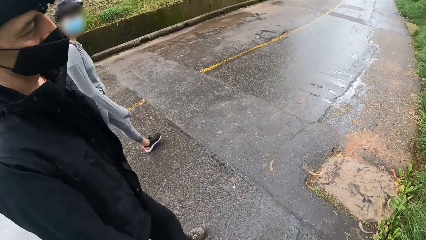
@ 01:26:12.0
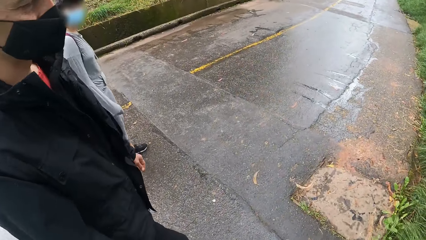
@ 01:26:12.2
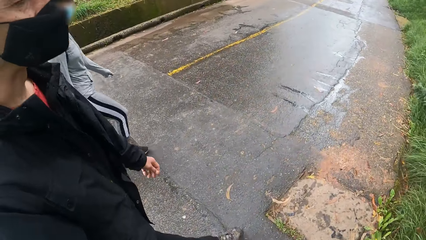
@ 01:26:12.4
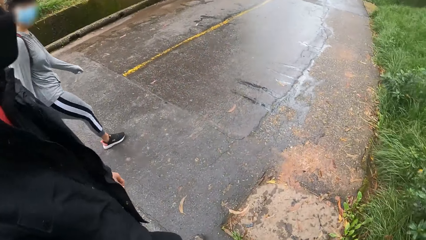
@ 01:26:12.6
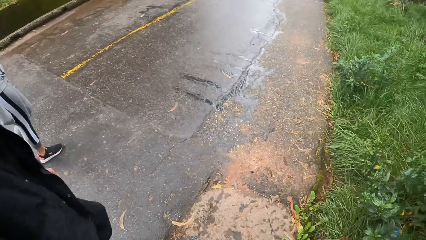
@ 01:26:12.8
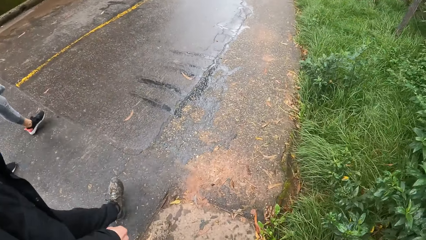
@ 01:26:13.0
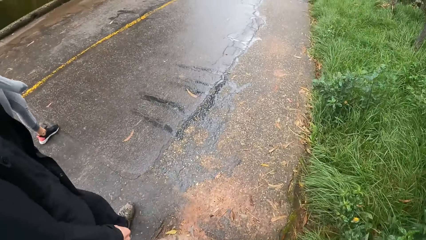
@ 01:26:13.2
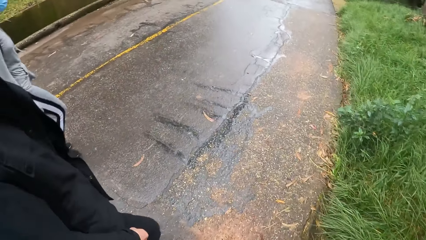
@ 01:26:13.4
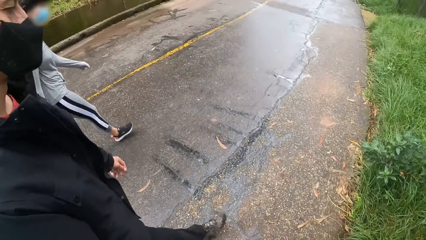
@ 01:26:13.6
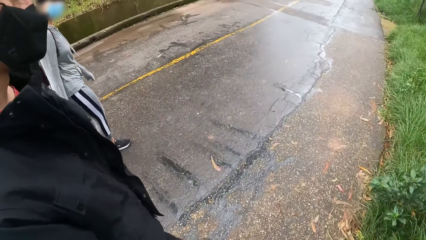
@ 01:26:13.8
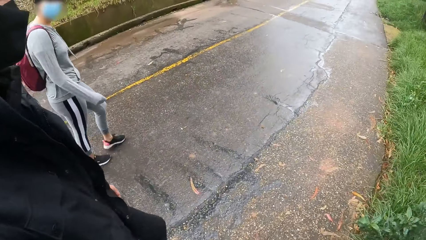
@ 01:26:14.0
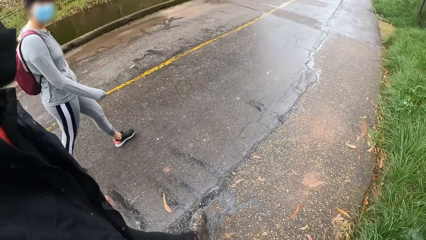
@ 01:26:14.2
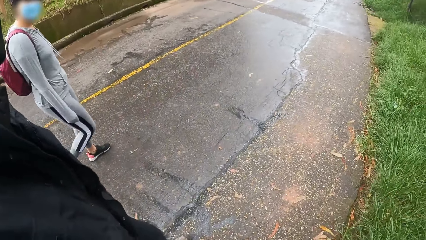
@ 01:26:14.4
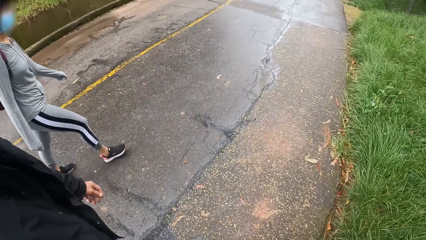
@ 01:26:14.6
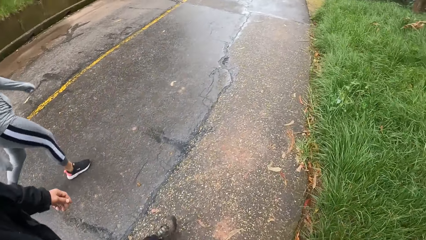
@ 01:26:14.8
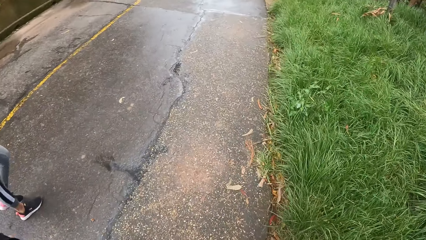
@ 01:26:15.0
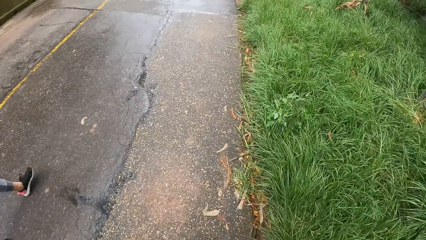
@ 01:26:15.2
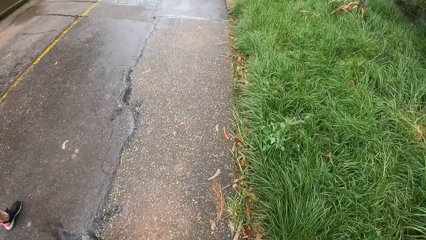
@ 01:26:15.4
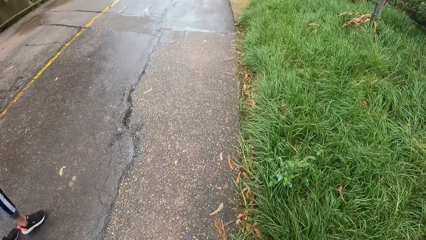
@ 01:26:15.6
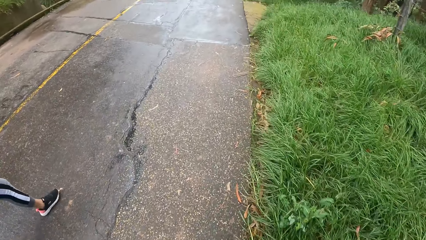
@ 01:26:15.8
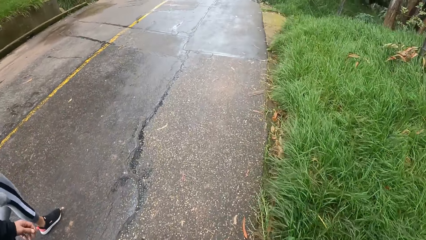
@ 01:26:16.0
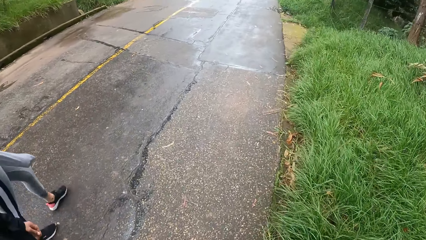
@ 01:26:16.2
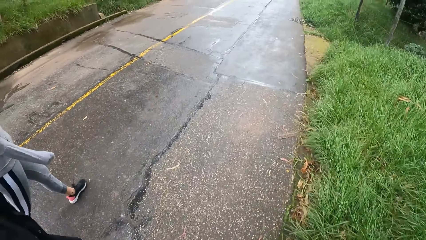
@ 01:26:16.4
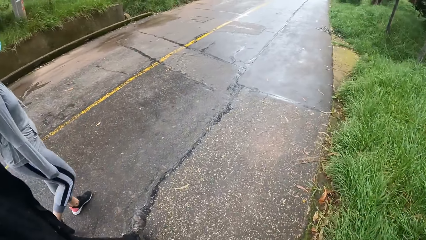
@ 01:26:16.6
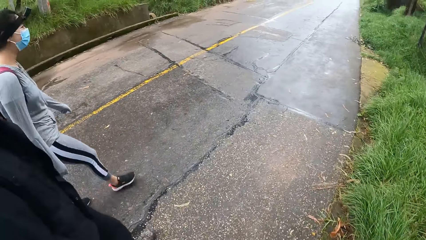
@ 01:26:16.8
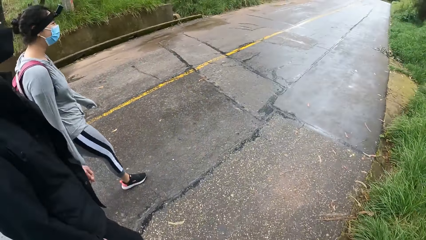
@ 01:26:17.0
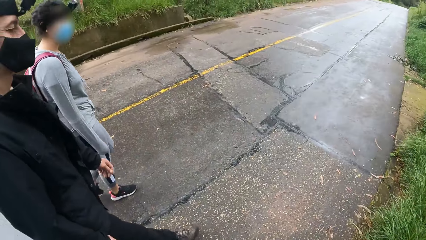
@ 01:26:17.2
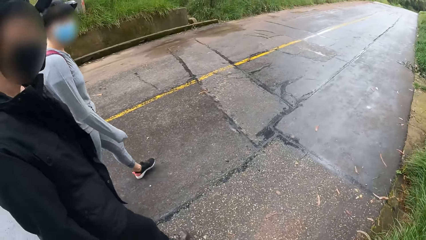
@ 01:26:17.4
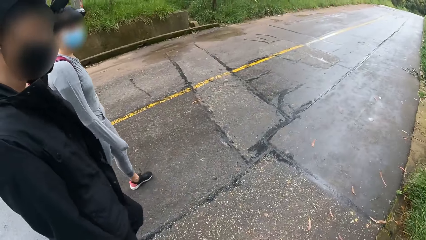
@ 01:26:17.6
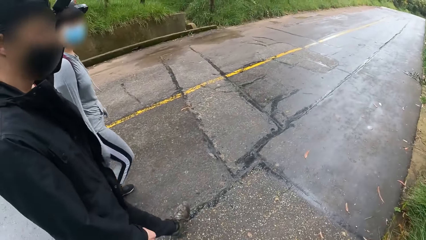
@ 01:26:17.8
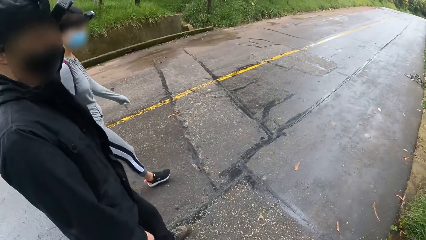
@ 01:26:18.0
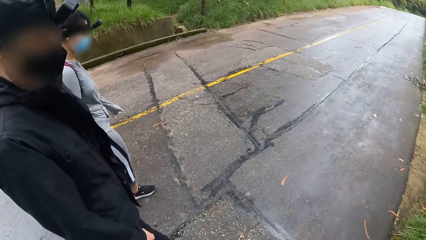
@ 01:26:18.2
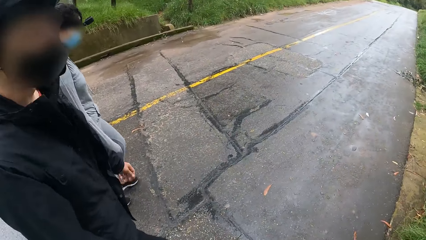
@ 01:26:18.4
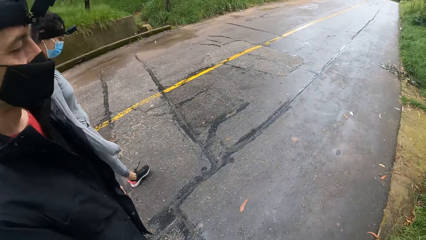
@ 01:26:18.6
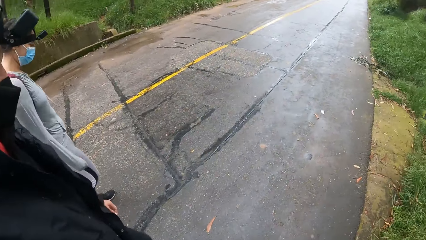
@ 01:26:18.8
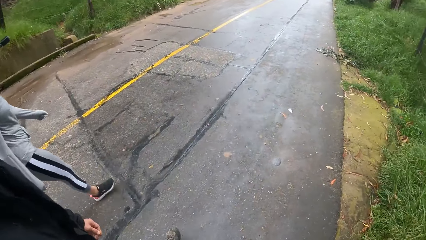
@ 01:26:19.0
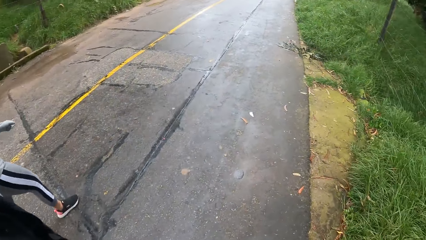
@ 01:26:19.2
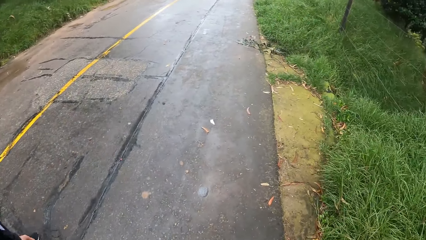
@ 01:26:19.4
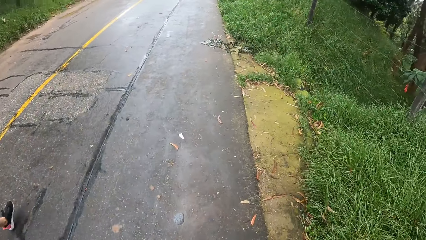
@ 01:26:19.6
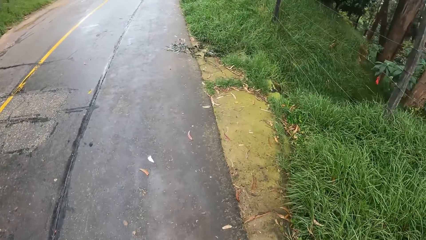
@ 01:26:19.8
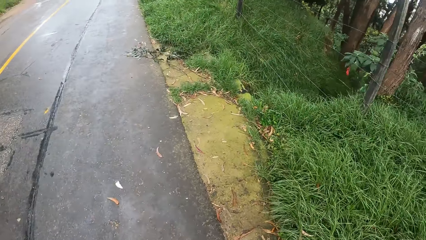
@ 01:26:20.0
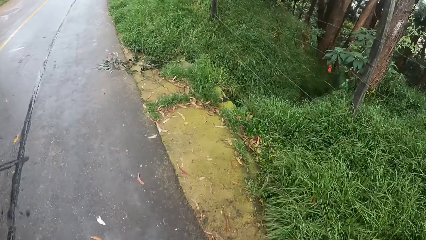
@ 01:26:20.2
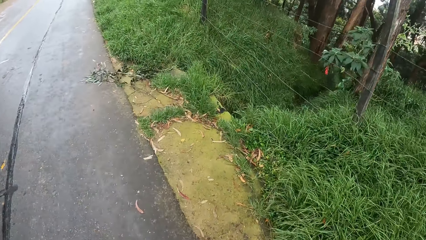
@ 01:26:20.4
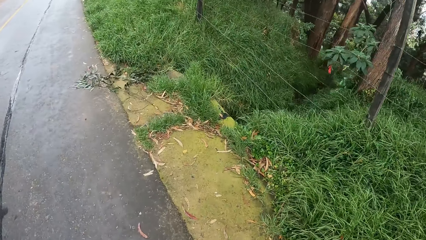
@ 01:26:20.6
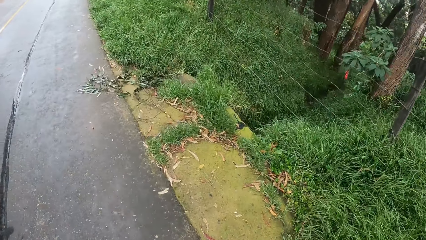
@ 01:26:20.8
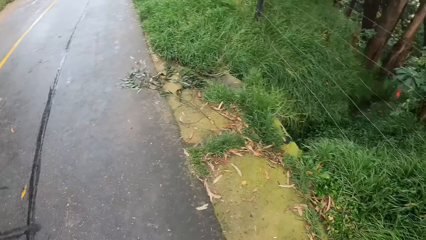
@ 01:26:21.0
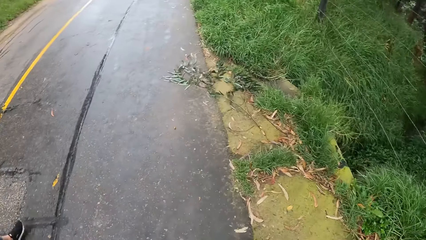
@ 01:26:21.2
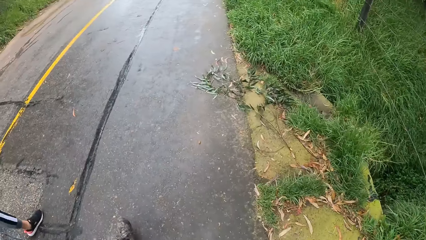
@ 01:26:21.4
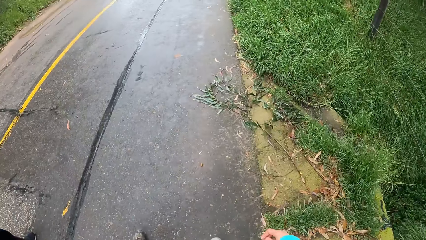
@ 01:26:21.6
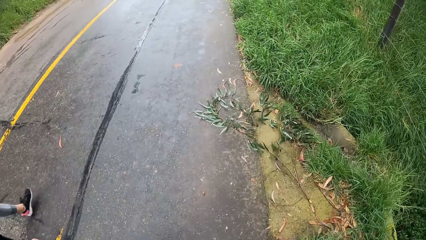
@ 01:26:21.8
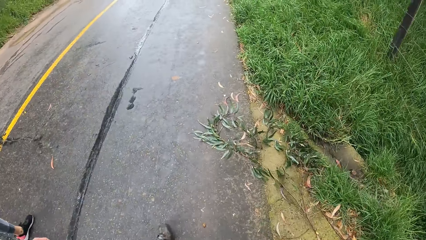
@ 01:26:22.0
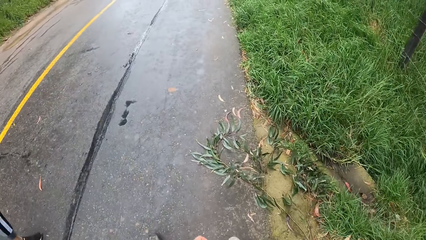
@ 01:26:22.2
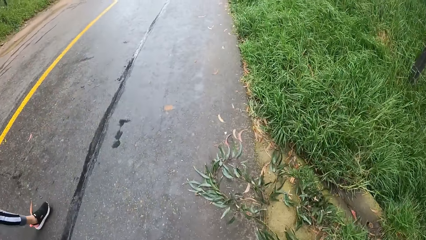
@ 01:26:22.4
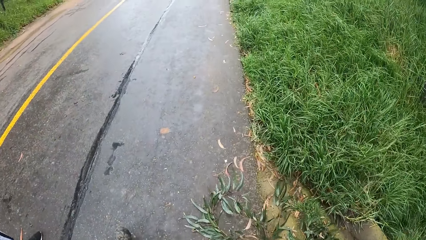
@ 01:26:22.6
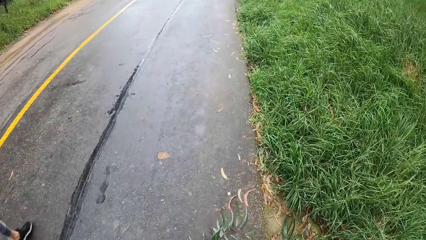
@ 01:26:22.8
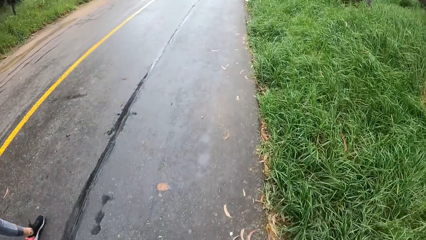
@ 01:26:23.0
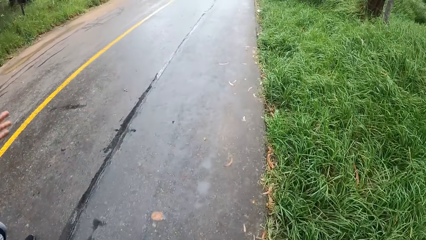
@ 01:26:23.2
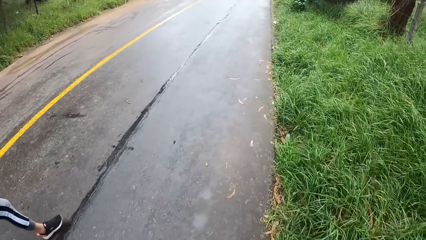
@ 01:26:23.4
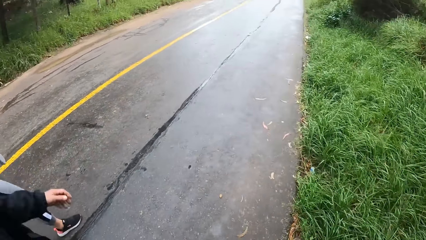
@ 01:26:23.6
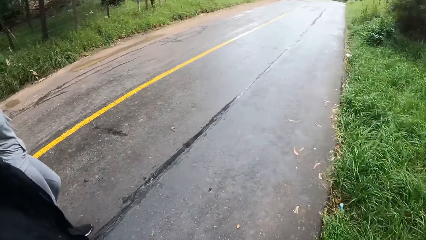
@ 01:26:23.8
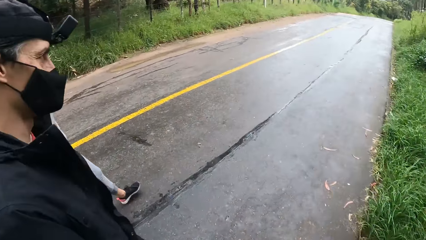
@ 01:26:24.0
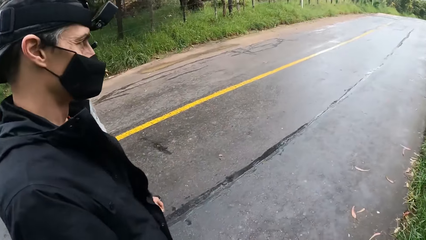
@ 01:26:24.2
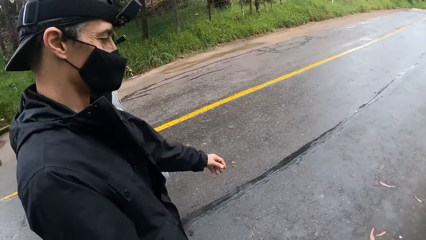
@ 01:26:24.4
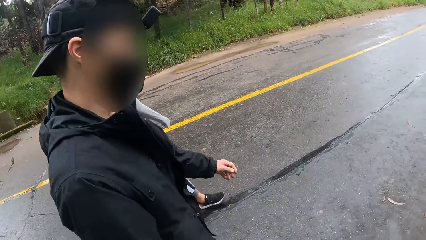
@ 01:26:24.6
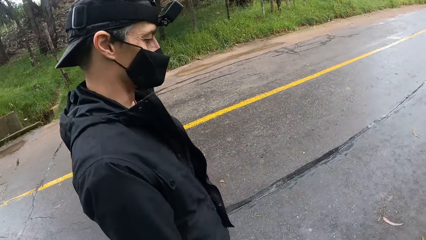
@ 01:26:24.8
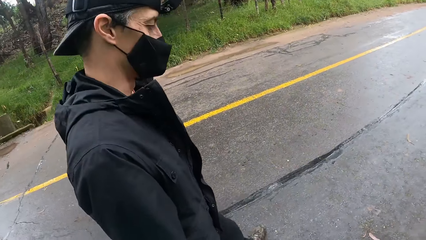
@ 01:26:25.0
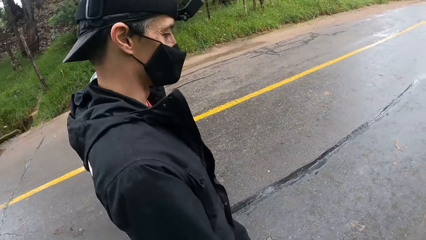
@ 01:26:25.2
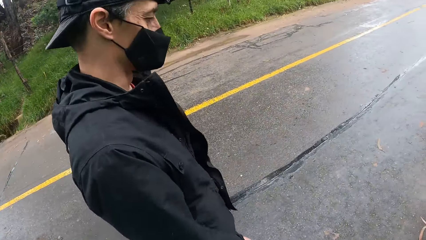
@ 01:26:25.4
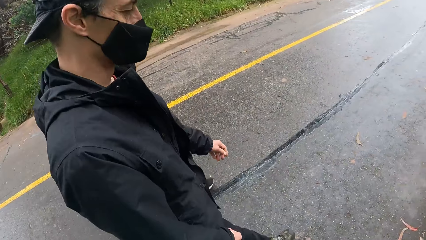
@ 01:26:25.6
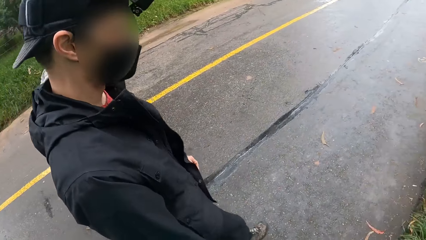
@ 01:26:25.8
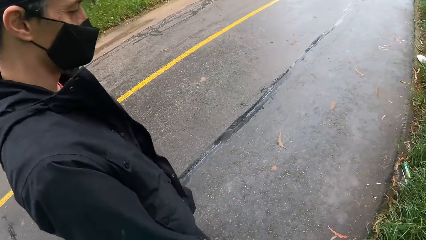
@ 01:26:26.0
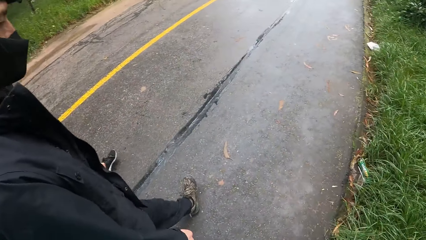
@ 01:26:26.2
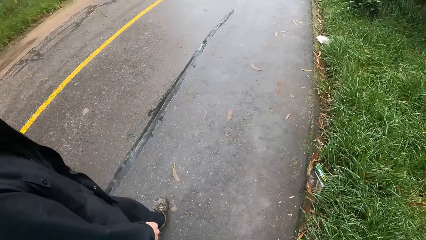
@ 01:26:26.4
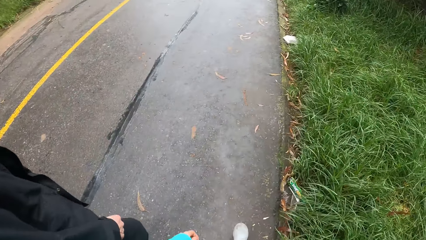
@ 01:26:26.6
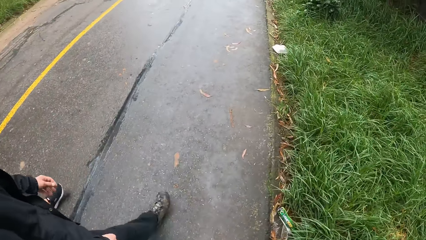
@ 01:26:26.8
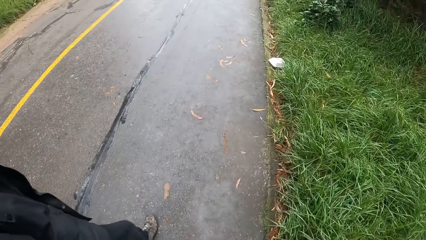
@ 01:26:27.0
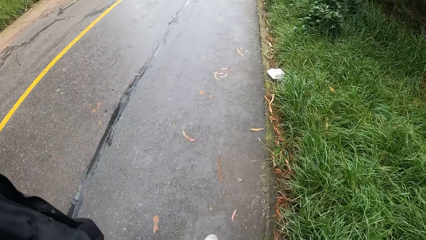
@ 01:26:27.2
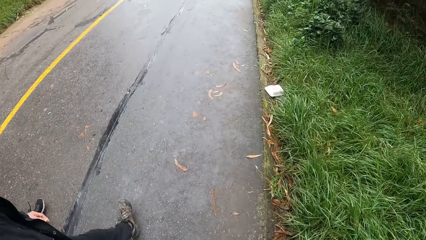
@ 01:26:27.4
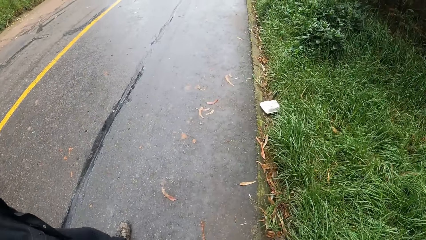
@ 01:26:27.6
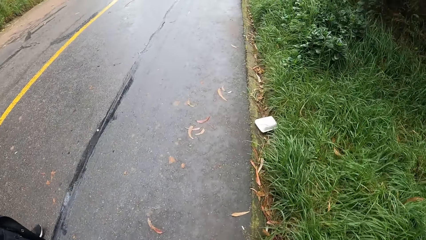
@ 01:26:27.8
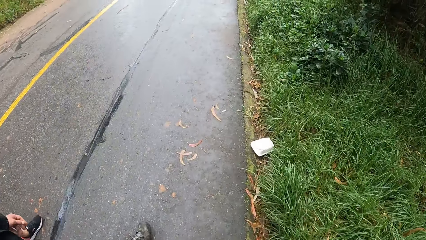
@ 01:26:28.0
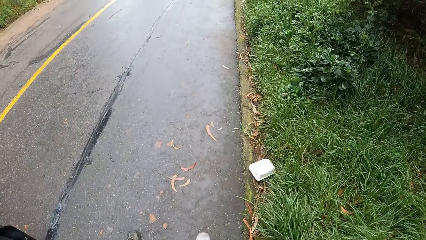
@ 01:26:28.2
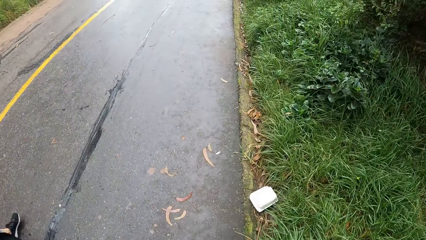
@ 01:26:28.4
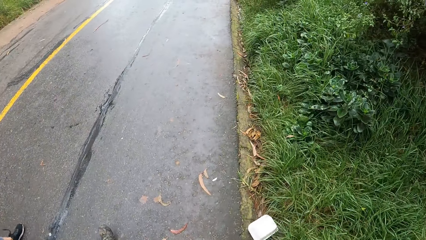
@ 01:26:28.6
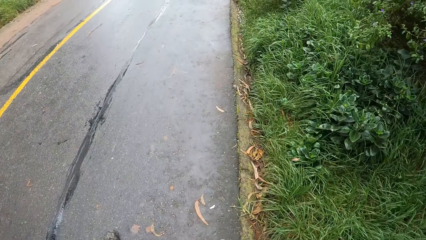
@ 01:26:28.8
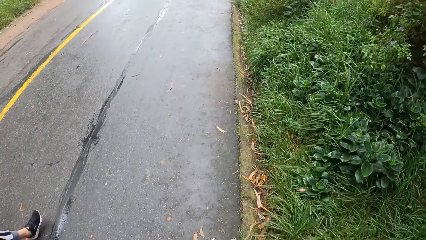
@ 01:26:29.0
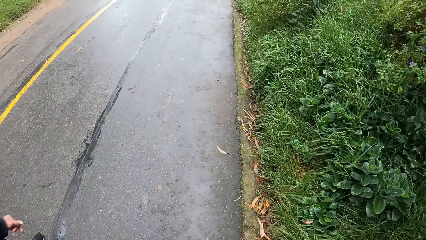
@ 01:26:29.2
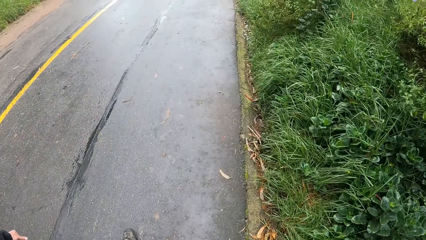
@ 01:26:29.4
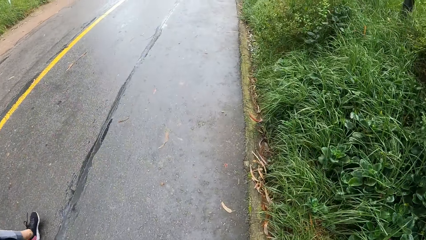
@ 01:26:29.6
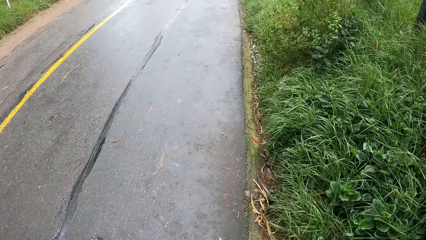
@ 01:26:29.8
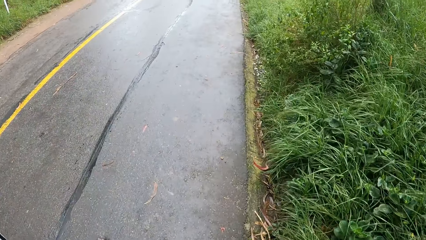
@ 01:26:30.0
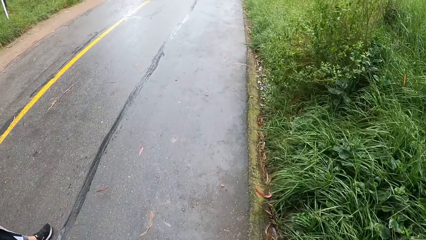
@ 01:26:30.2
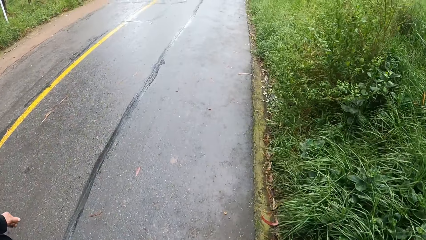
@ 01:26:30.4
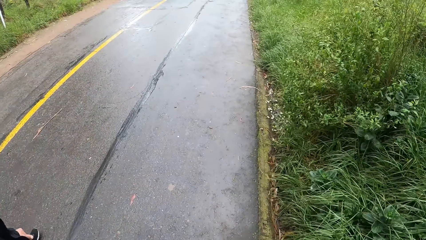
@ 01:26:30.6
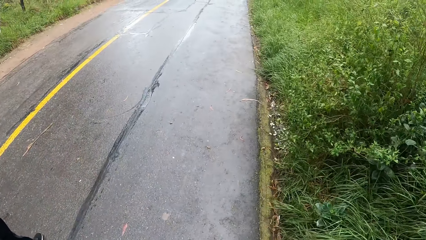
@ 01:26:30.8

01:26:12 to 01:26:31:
The camera wearer looks down. They look at both a man and a woman. They look aside. They look at both the man and the woman. They look down.
